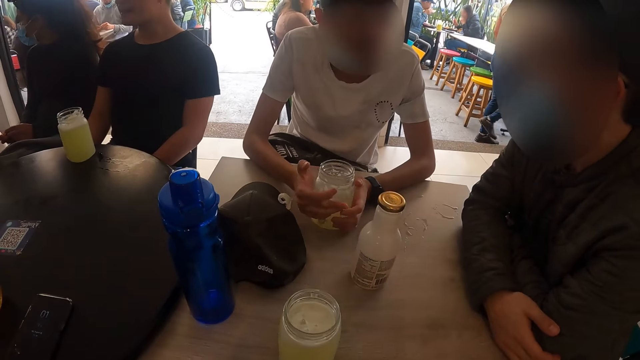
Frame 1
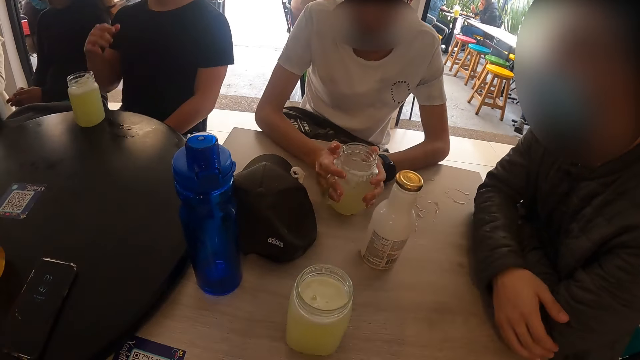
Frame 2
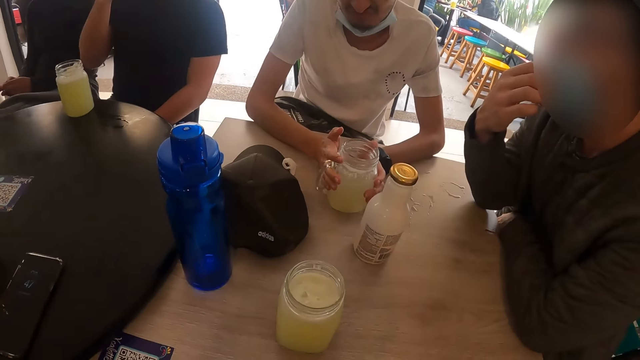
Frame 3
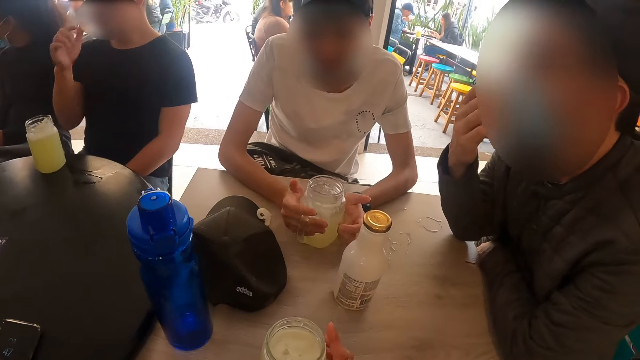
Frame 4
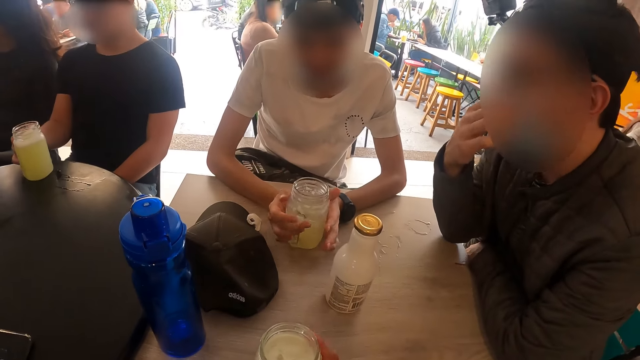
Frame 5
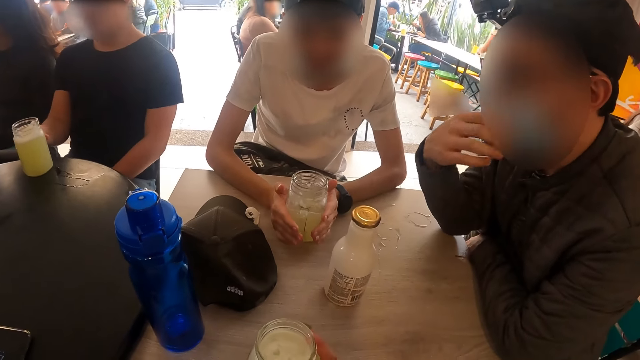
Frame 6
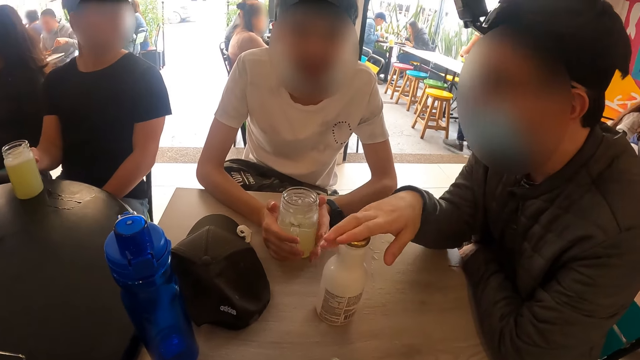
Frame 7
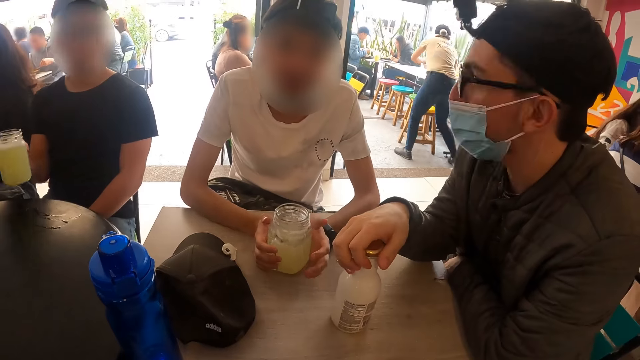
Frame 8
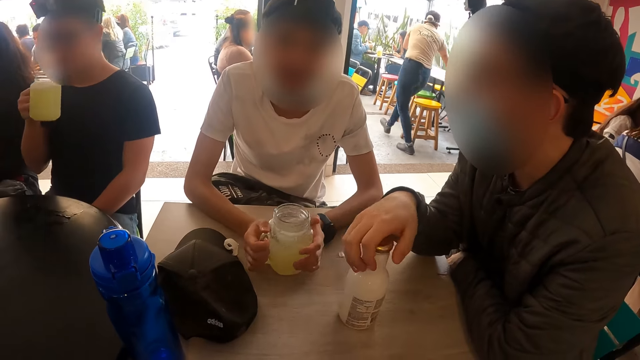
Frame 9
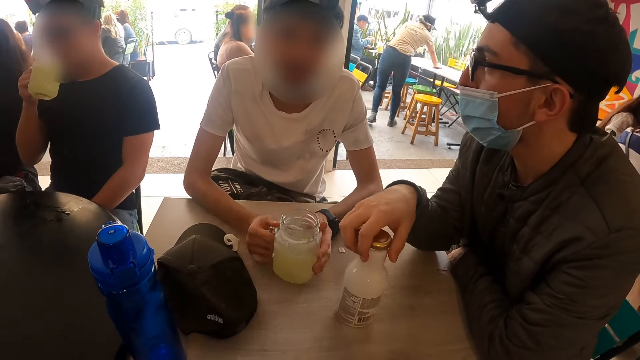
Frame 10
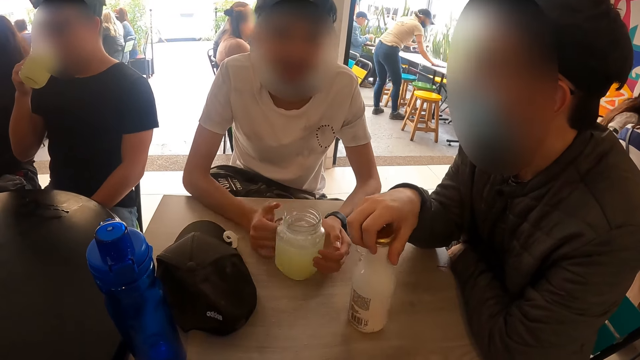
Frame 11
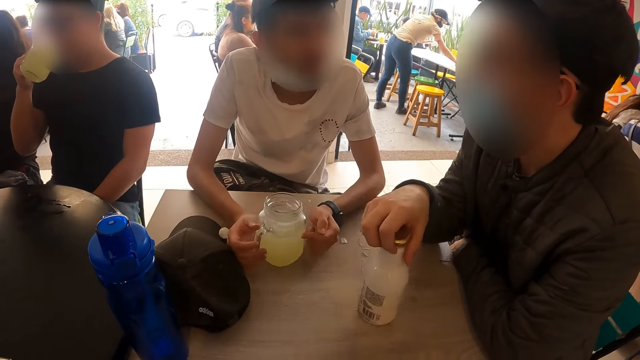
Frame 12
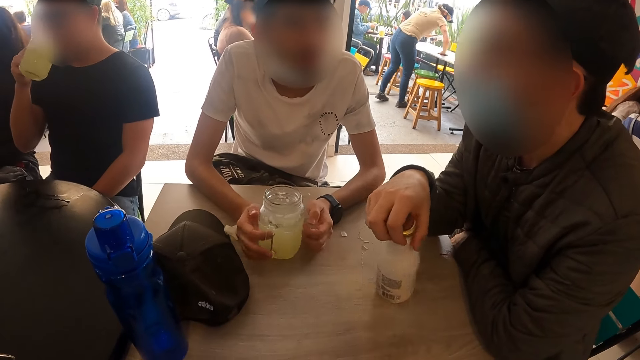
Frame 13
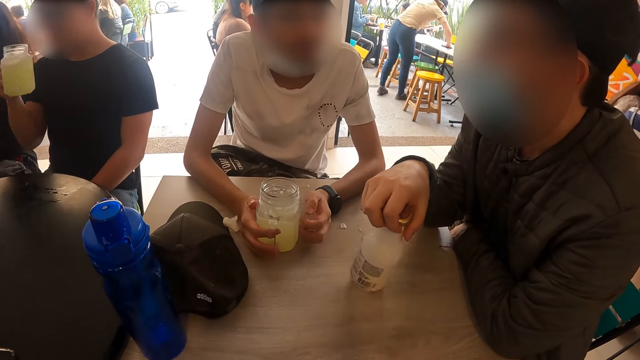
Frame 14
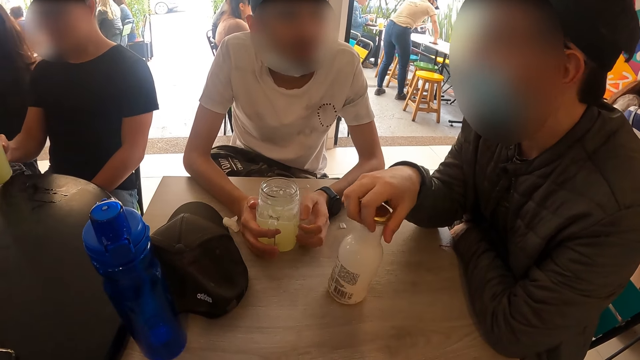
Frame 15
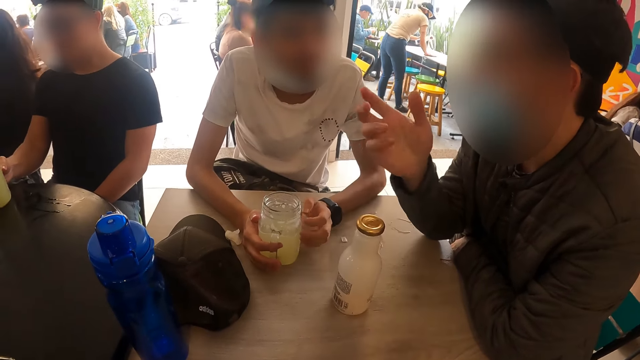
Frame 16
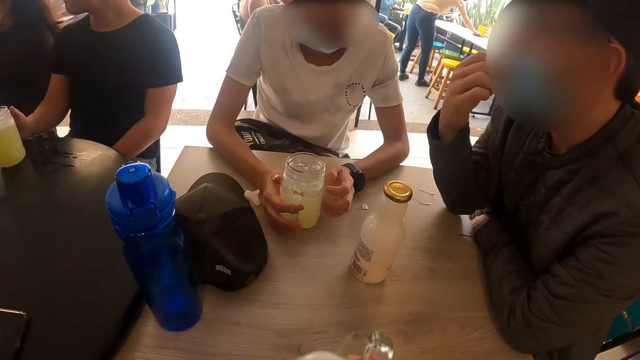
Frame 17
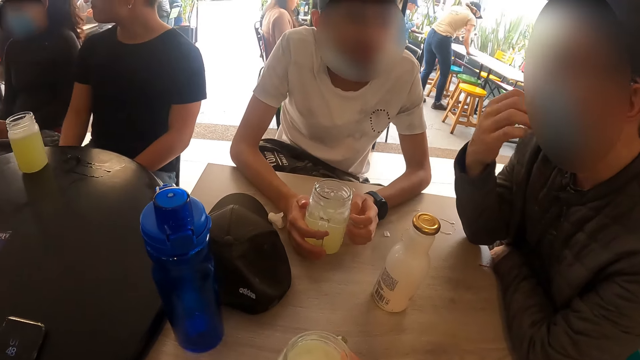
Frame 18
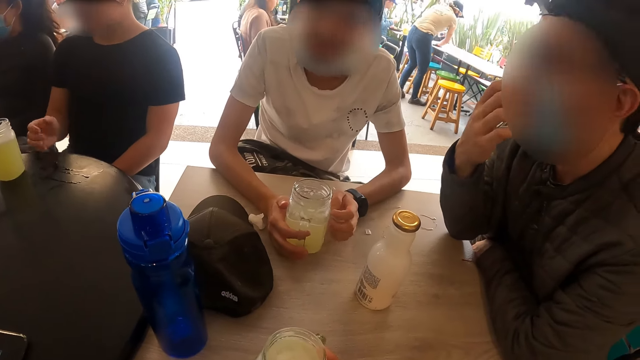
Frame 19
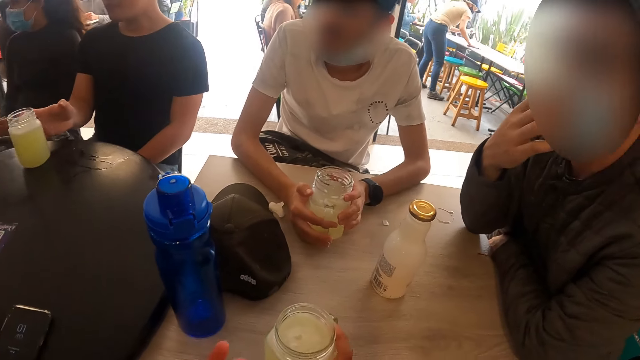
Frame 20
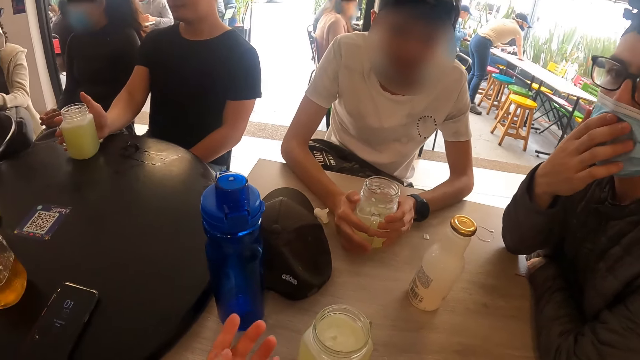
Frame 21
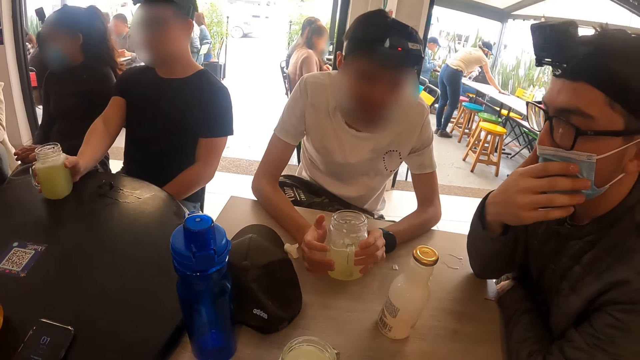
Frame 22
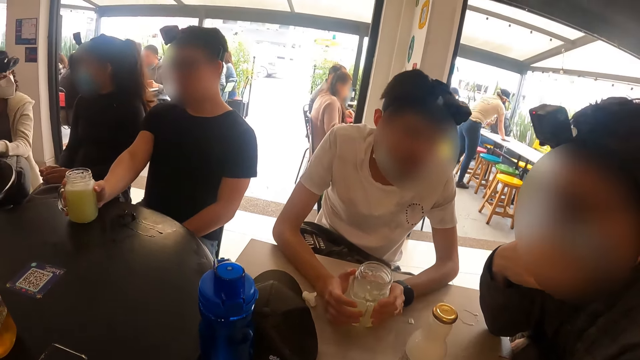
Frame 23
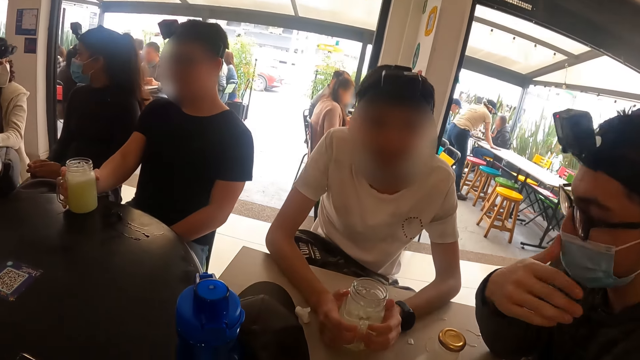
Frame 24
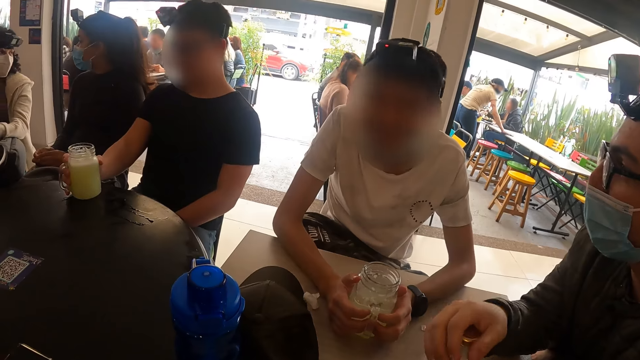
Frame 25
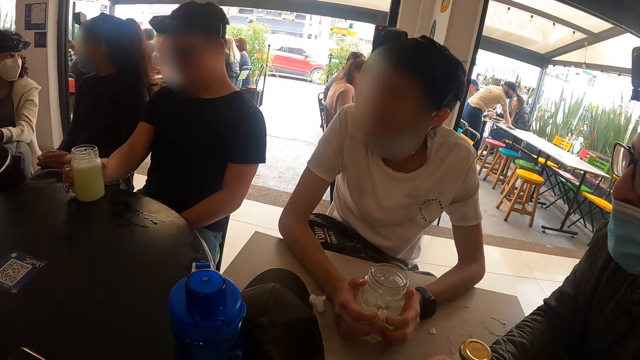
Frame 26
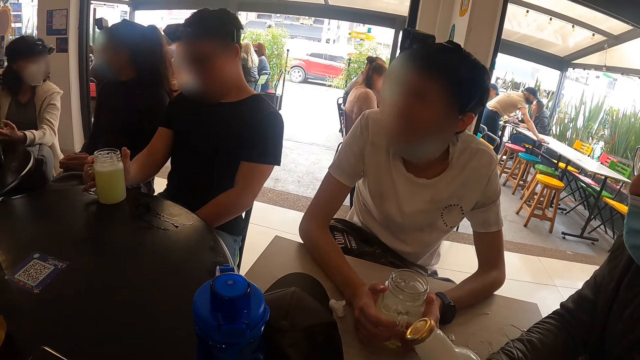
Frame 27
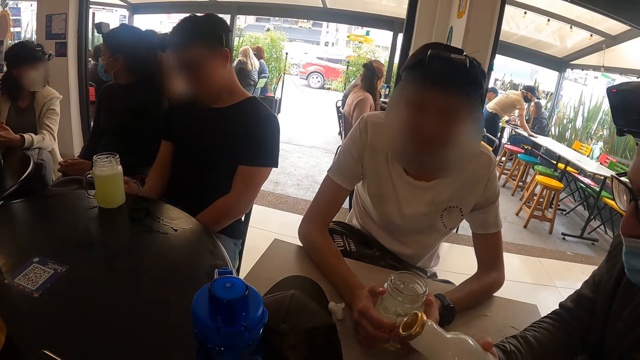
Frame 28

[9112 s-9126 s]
A man touches his nose mask with his right hand and adjusts the mask. The camera wearer places his left hand around the glass mug of drink on the table. Another man picks up the glass mug of drink on the table with his right hand. The first man rolls the drink bottle on the table with his right hand and touches the water bottle. The other man drinks from the glass mug of drink in his right hand and drops the glass mug of drink in his right hand on the table. The first man touches his nose mask with his right hand. The other man places his right hand around the glass mug of drink.

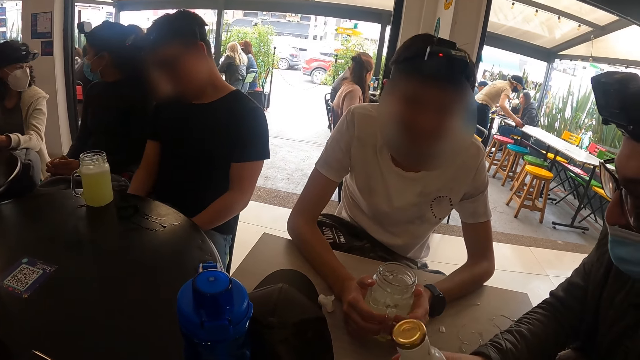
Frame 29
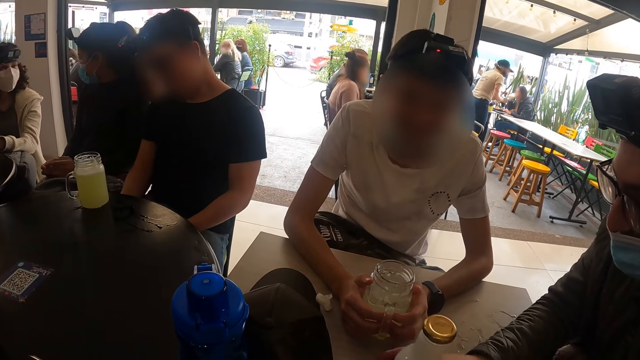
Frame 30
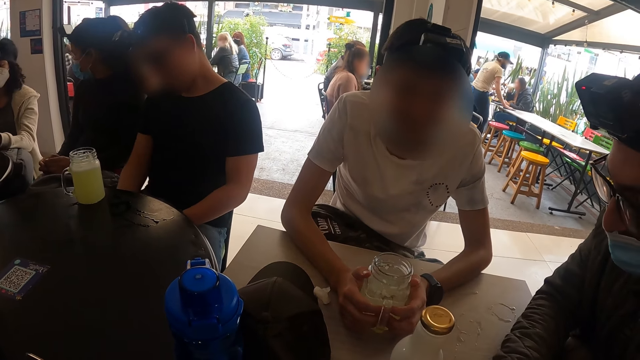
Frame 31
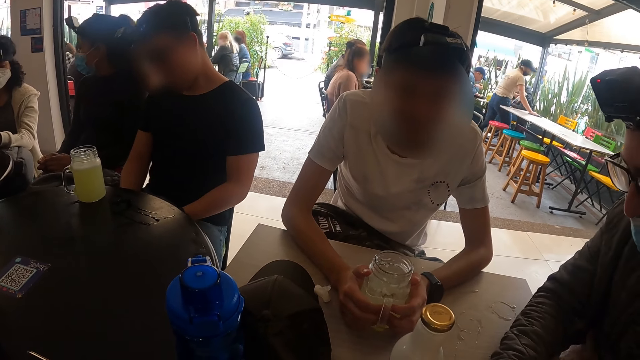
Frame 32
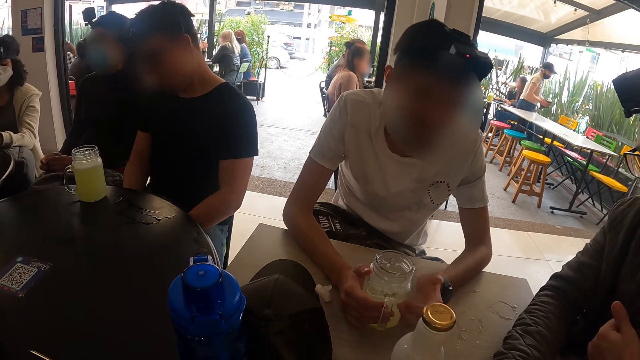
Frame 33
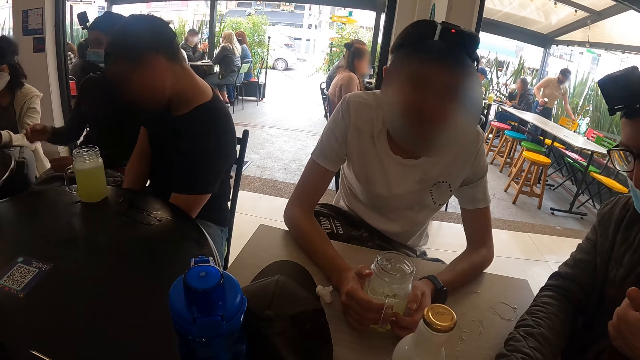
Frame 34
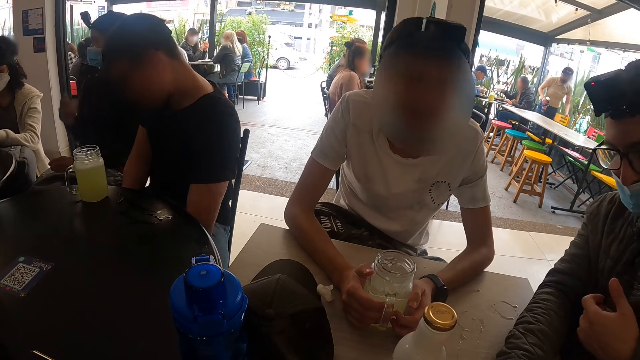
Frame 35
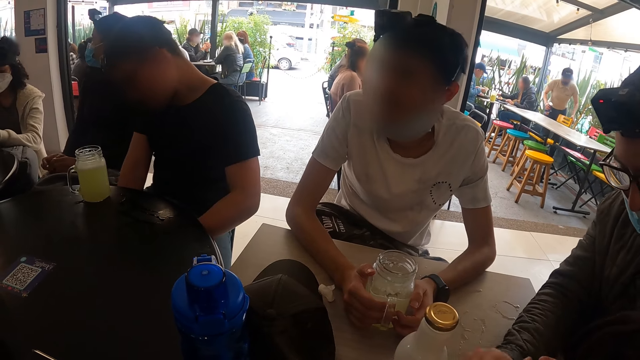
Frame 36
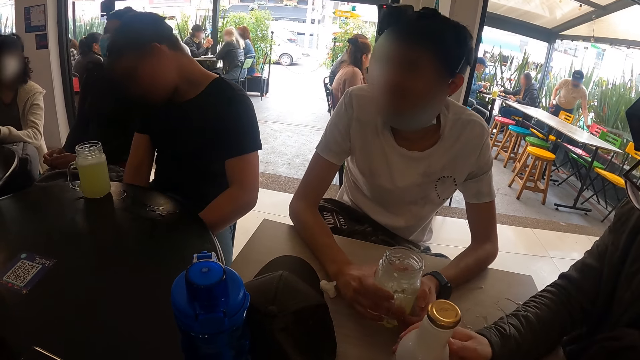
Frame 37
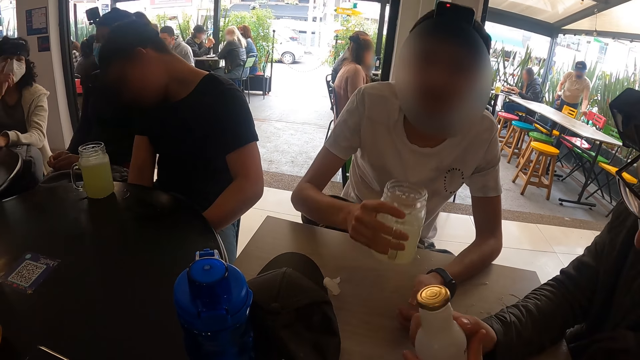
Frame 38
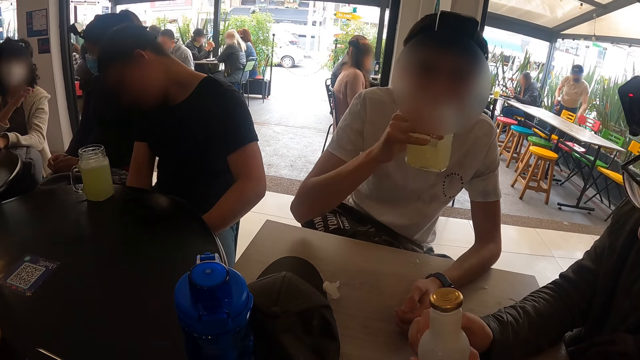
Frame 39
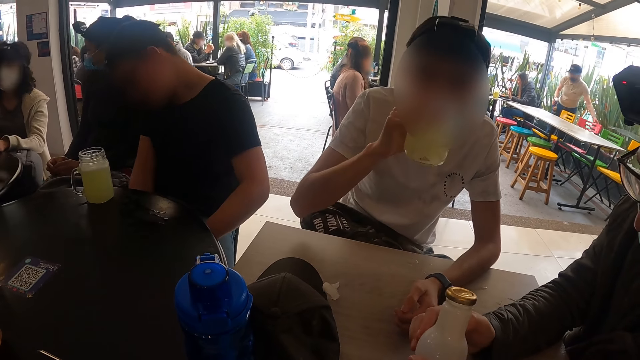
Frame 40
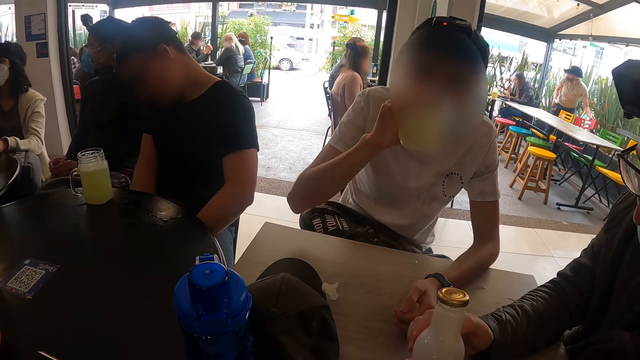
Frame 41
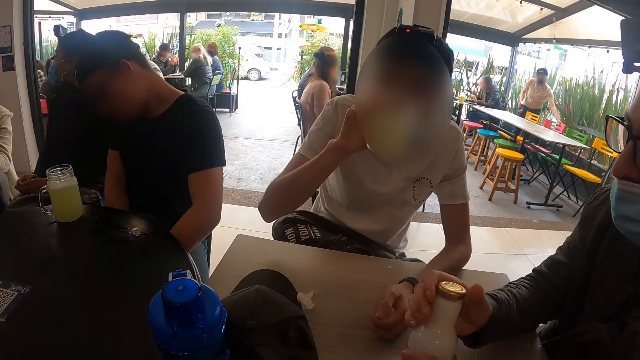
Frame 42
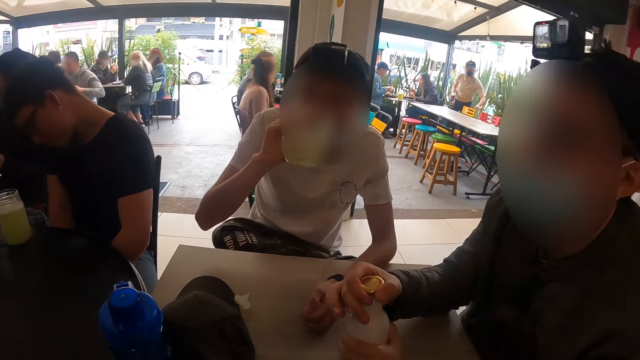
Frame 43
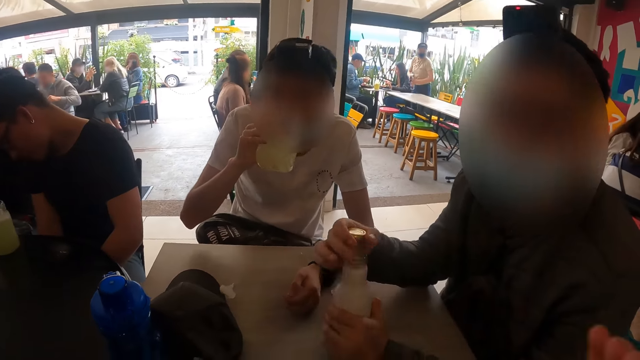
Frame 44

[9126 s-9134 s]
The man picks up the glass mug of drink from the table with his right hand and drinks from the glass mug of drink in his right hand. Another man opens the cover of the drink bottle in his left hand on the table with his right hand.
